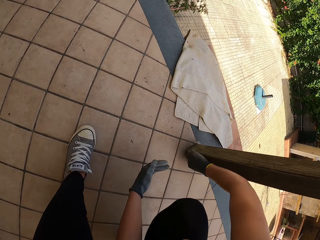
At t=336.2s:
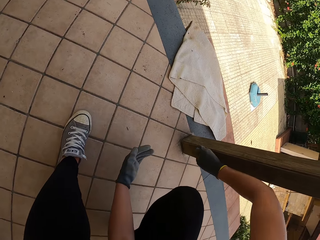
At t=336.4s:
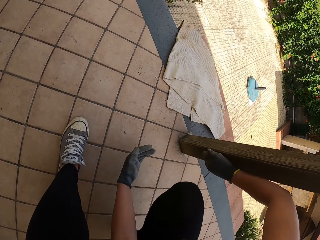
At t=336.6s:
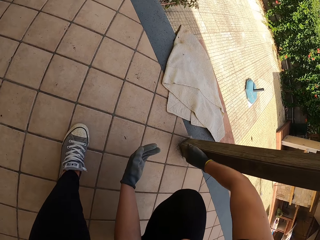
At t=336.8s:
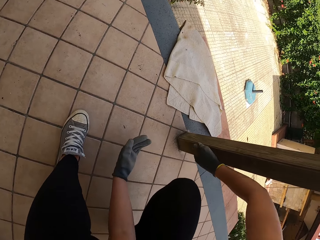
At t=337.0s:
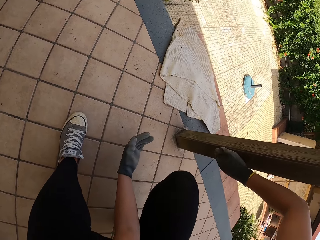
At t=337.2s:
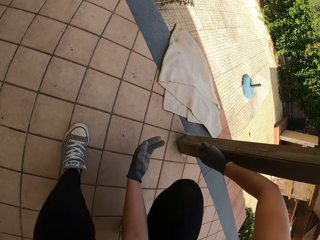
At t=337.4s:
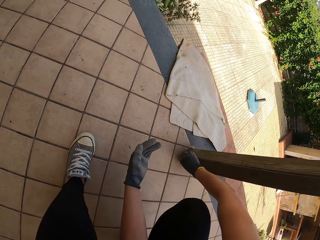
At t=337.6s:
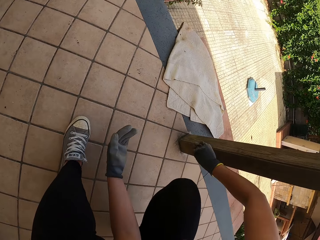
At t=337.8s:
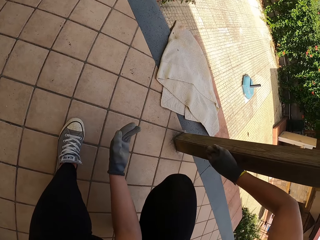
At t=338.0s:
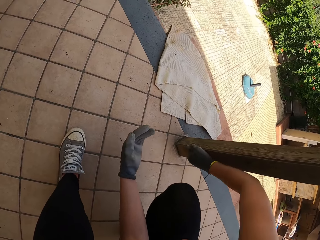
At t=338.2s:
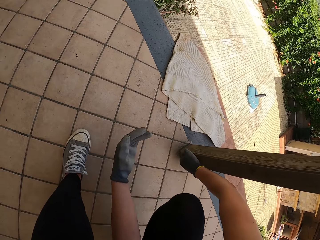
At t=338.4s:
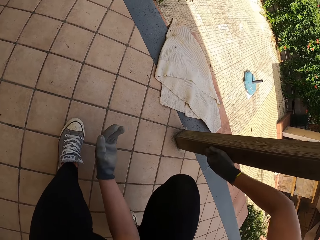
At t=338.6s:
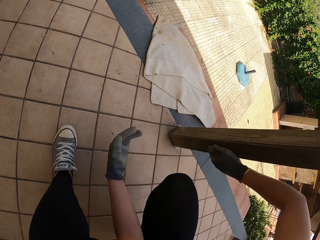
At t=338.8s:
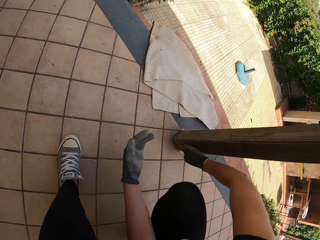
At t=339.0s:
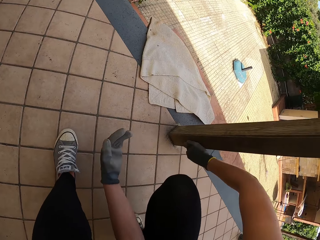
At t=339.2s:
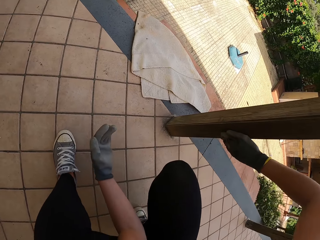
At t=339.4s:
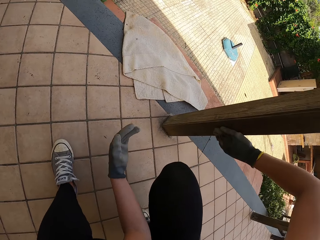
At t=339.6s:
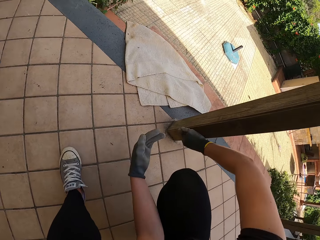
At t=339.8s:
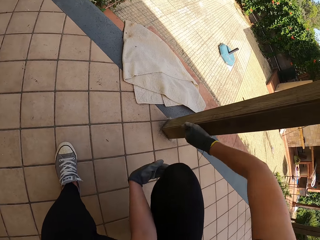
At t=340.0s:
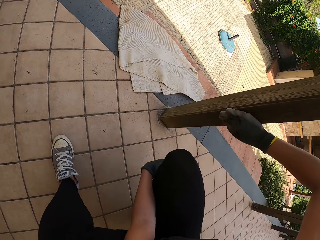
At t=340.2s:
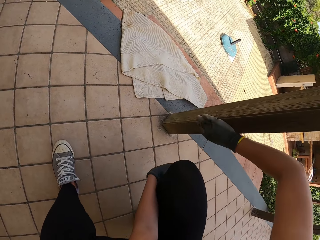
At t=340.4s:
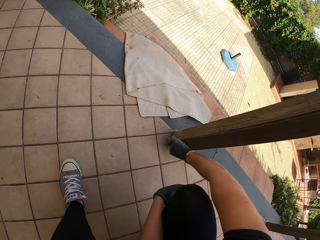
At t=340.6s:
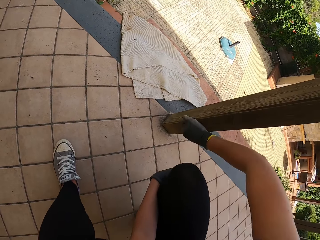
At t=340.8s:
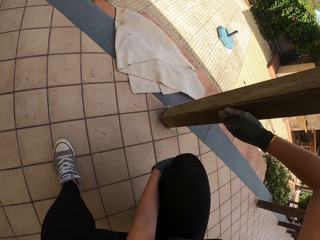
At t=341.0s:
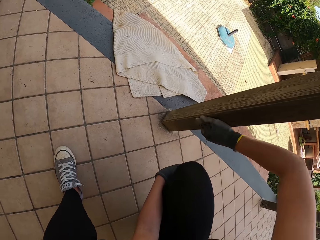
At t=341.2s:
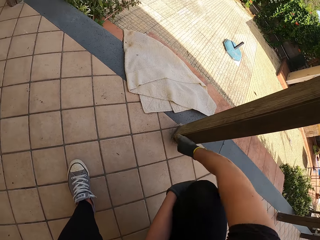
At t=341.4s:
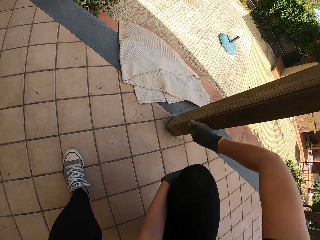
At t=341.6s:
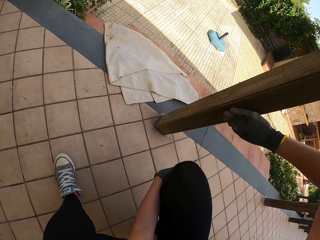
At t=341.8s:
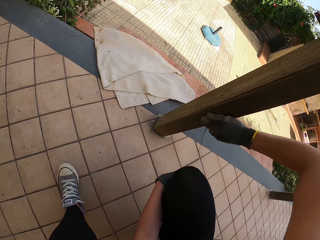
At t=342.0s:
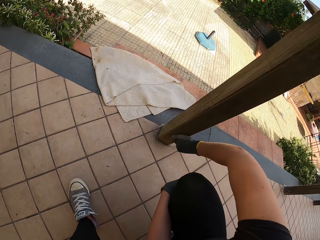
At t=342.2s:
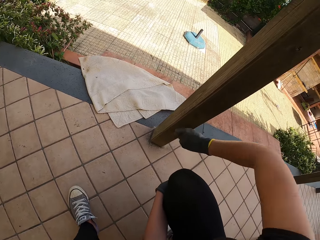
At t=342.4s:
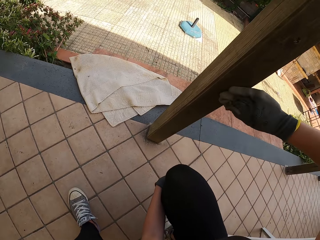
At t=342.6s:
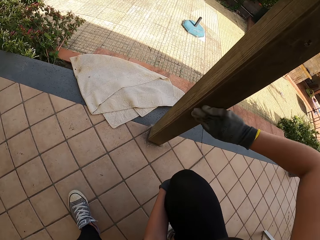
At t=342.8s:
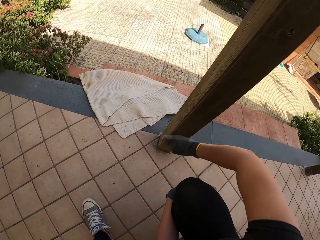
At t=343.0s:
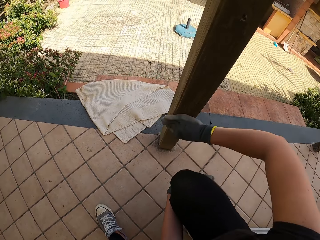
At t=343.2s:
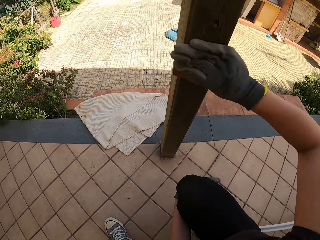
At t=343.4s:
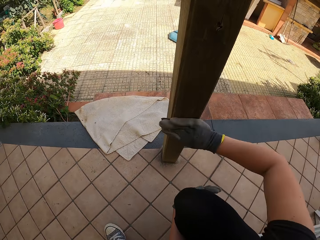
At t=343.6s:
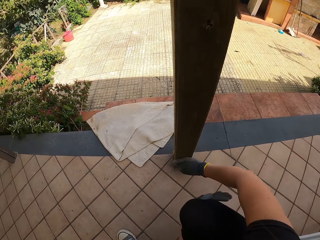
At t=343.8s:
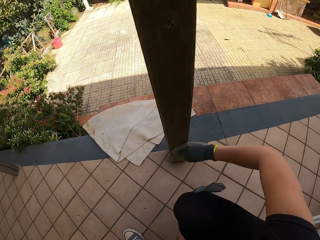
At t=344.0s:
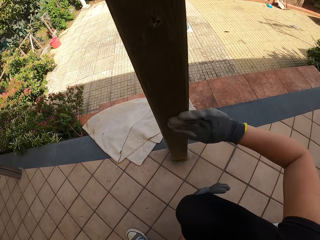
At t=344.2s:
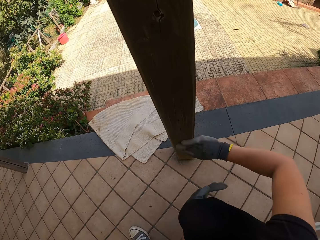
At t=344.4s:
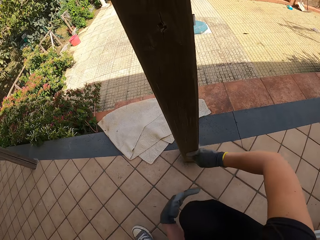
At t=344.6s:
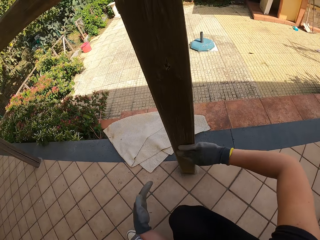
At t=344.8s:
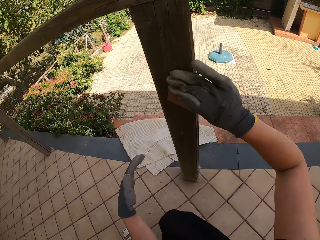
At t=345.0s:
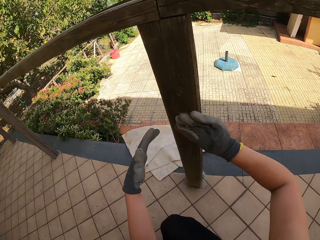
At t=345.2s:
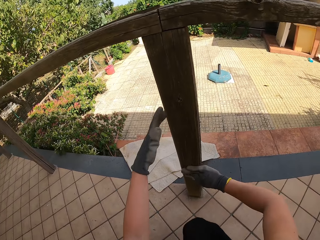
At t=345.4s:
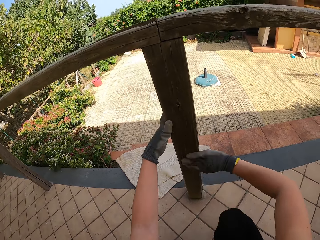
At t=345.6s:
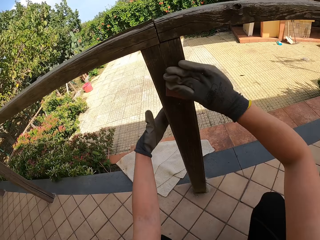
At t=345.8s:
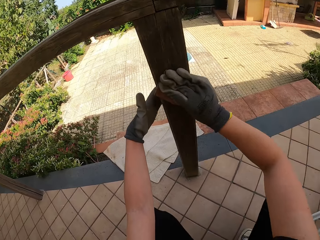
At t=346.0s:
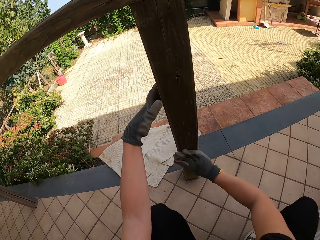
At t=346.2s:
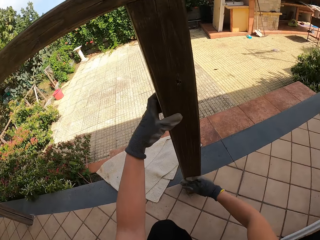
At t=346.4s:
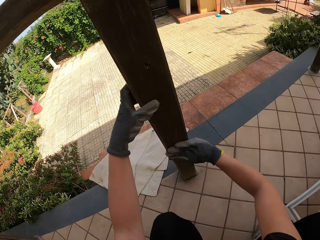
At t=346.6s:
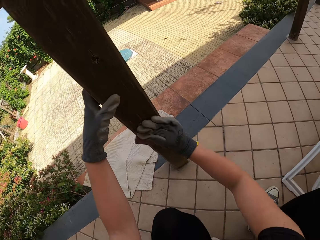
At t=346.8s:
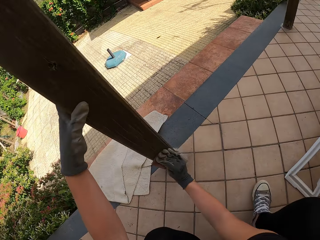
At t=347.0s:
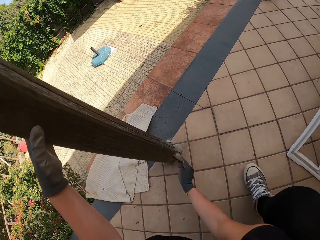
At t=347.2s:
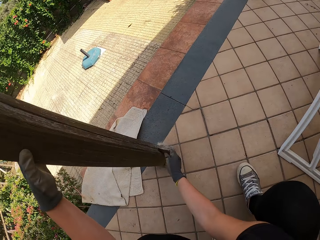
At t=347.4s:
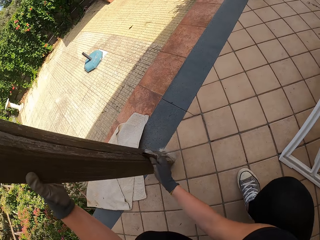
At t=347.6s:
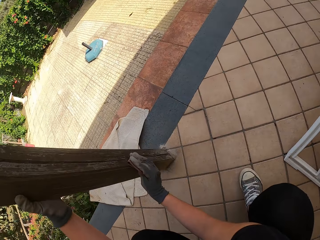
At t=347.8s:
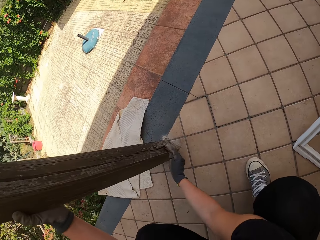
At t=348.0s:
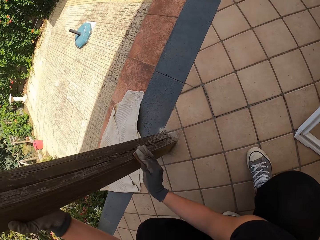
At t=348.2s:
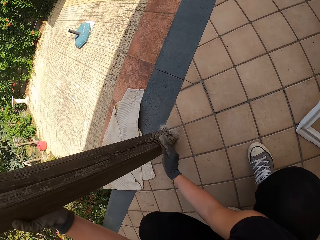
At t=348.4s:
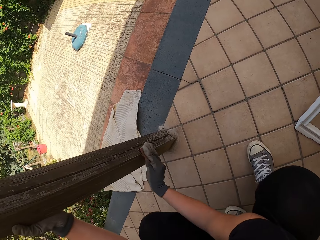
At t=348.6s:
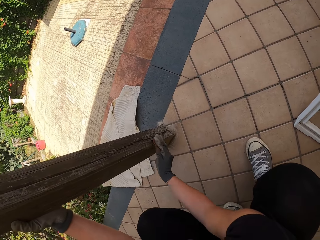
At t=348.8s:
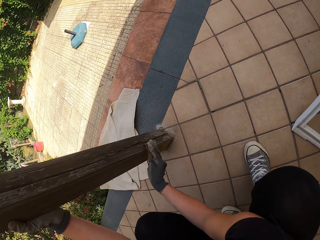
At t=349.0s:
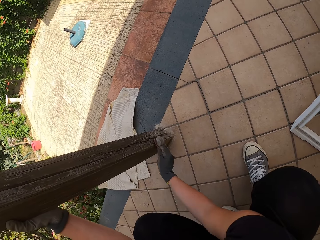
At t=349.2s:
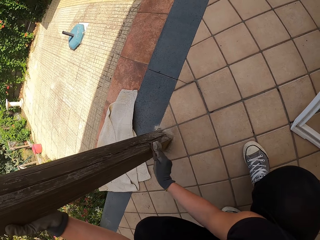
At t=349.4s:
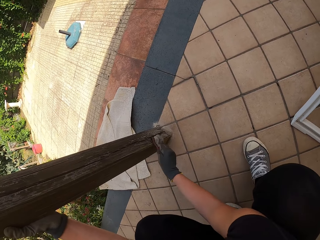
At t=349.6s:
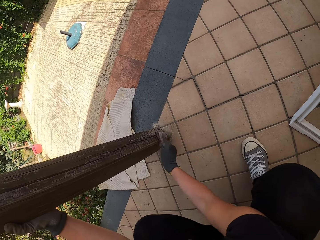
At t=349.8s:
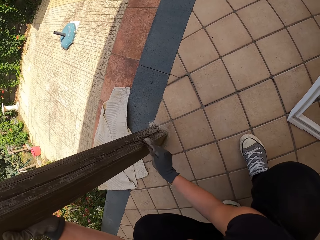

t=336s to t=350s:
The camera wearer scrubs the balcony with the sandpaper with her right hand. She places her hand on her knee. She brushes the wood. She holds the balcony with her left hand. She places her hand on the wood.

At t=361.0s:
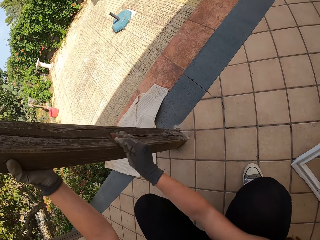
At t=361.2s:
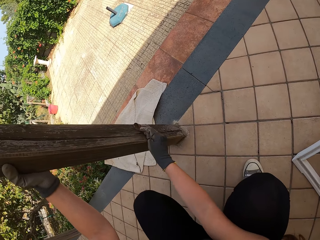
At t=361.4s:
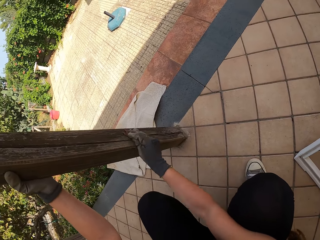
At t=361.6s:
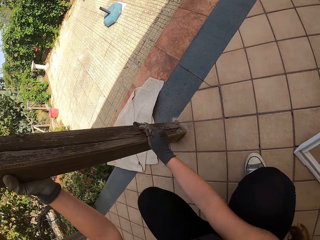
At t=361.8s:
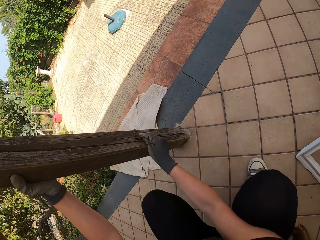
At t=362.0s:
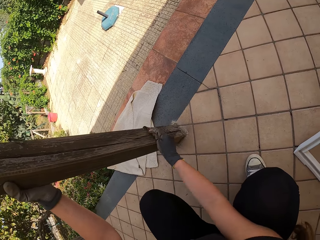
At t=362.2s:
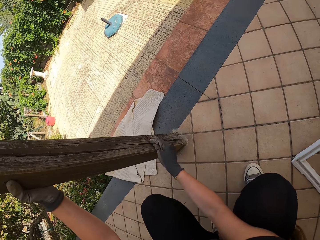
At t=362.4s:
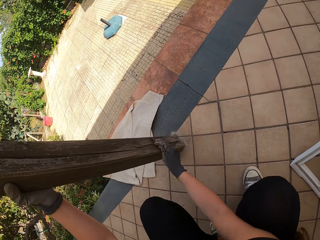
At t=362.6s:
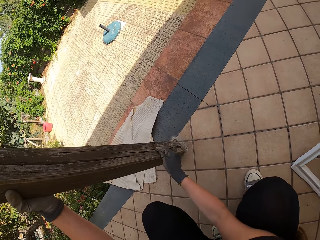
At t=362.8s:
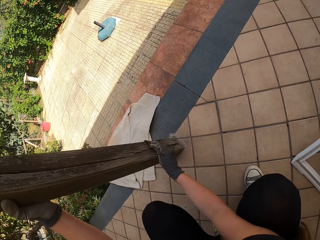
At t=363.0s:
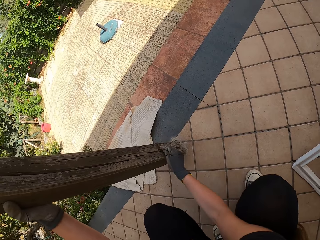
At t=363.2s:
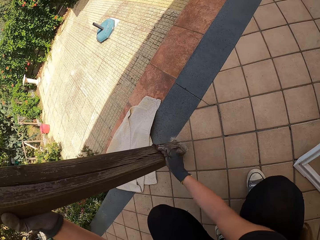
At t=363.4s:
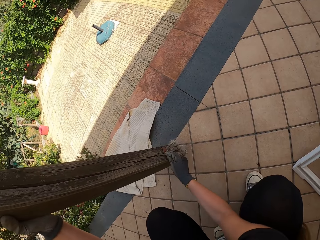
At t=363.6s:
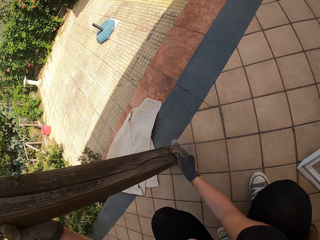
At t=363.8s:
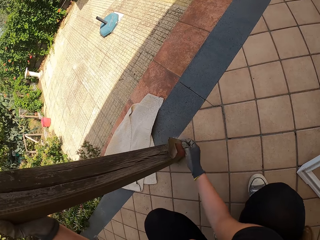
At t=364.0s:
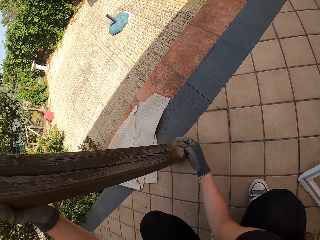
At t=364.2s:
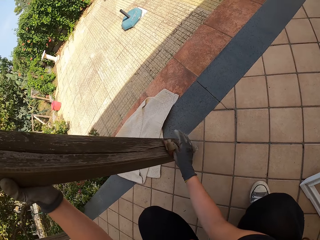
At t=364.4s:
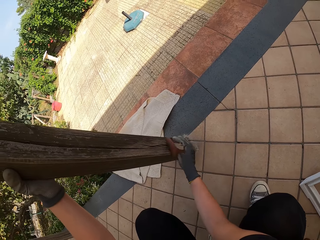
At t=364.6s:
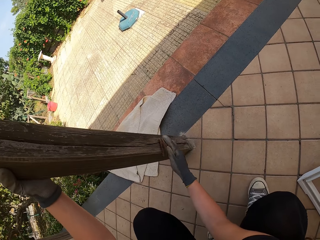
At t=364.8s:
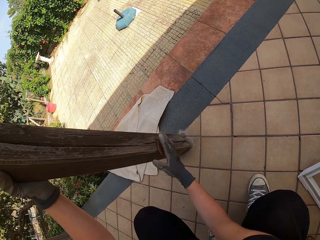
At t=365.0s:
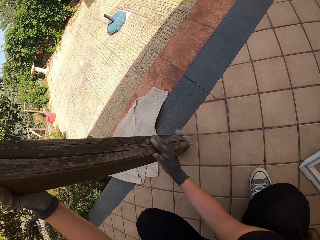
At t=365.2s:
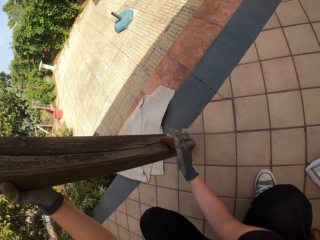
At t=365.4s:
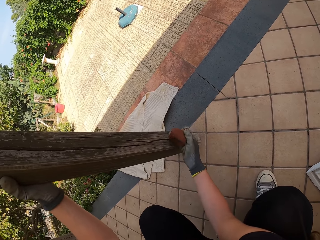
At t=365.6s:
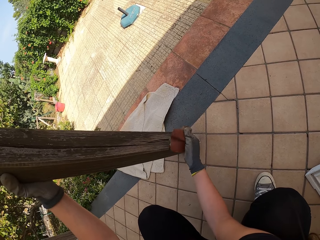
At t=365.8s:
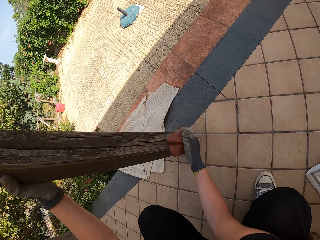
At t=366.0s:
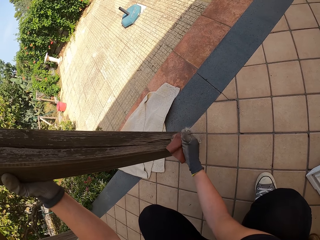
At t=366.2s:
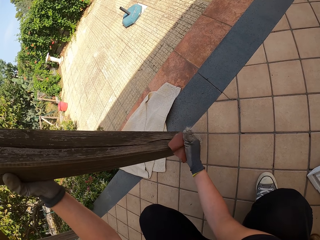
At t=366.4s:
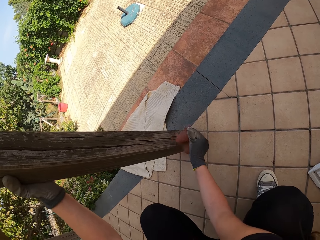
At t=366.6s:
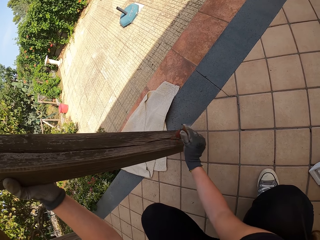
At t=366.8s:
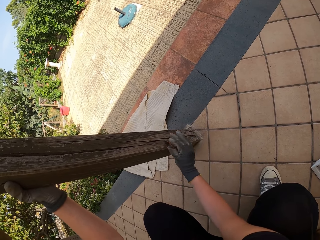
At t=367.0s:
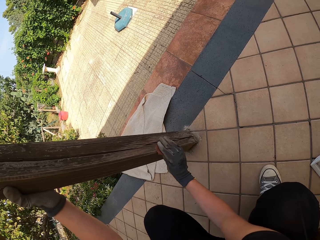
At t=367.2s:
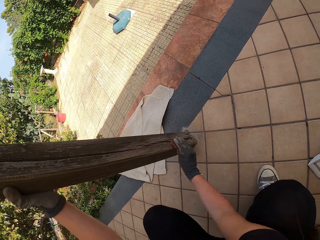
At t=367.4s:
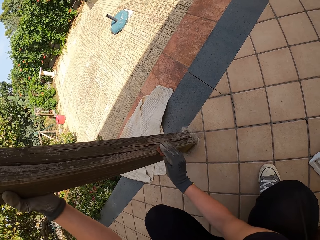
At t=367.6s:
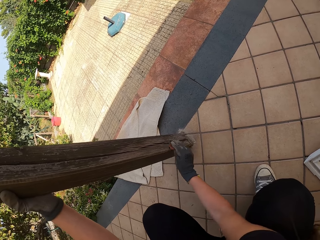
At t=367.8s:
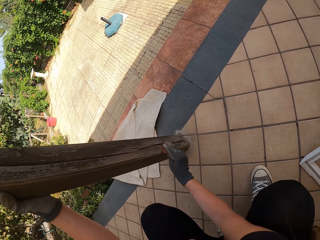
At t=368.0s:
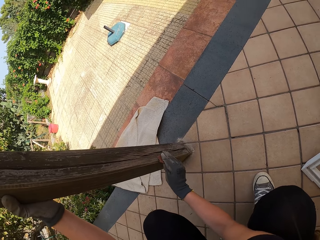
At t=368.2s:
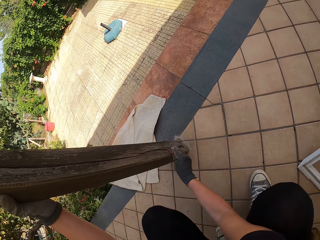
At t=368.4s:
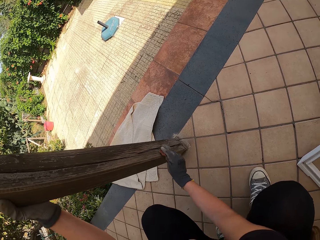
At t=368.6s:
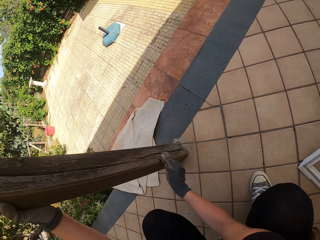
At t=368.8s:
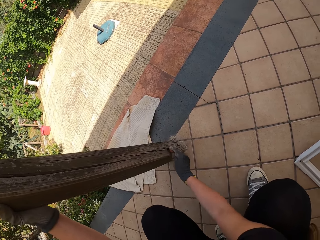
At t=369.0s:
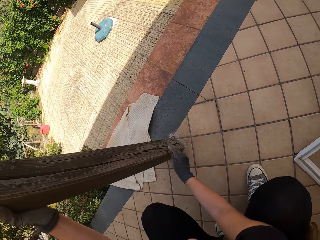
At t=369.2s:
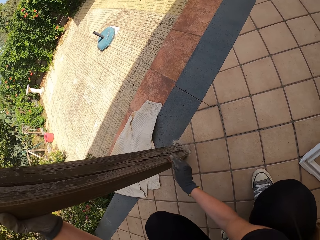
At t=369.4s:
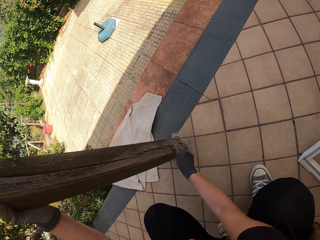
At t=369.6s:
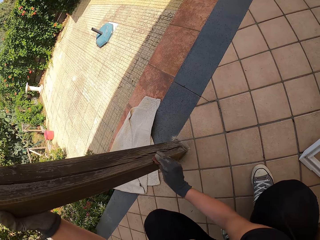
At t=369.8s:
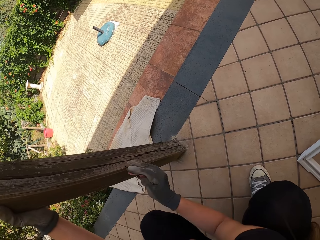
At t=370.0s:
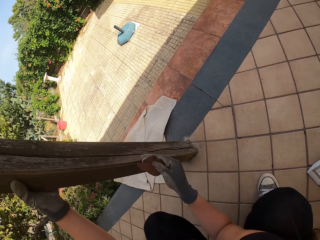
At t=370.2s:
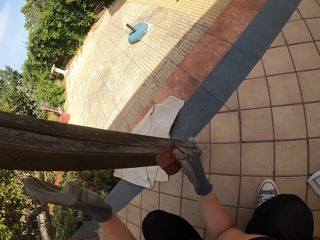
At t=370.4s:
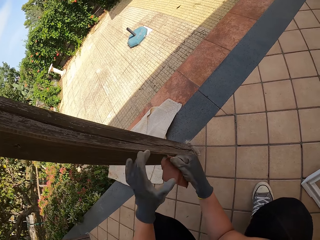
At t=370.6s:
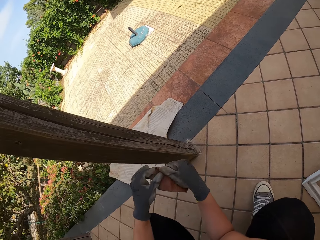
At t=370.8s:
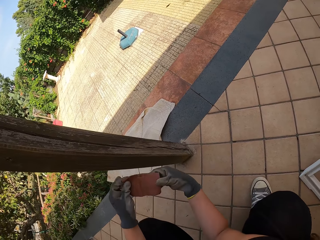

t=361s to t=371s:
The camera wearer stops scrubbing the balcony. She changes the position of the sandpaper. She scrubs the balcony with the sandpaper with her right hand. She stops scrubbing the balcony. She changes the position of the sandpaper.
